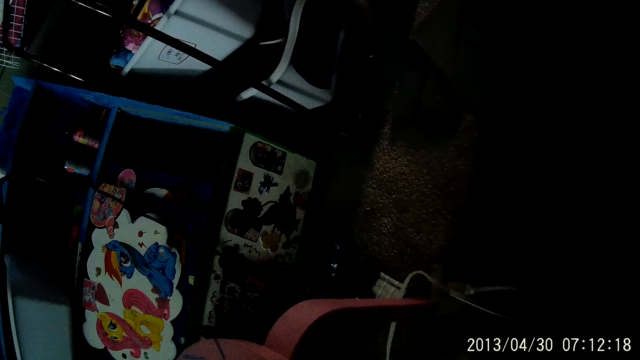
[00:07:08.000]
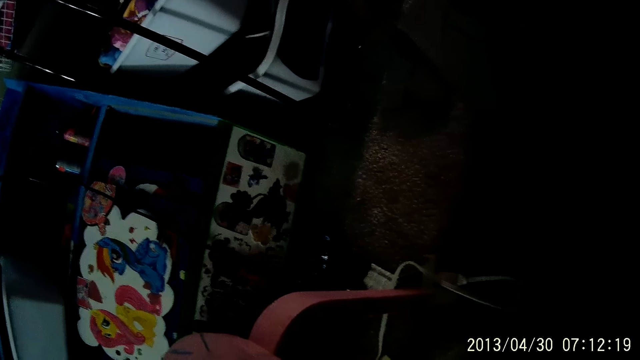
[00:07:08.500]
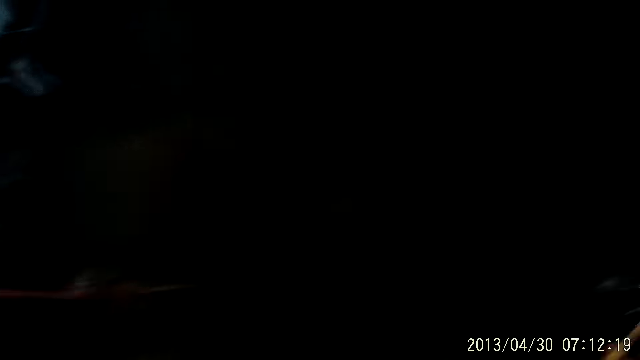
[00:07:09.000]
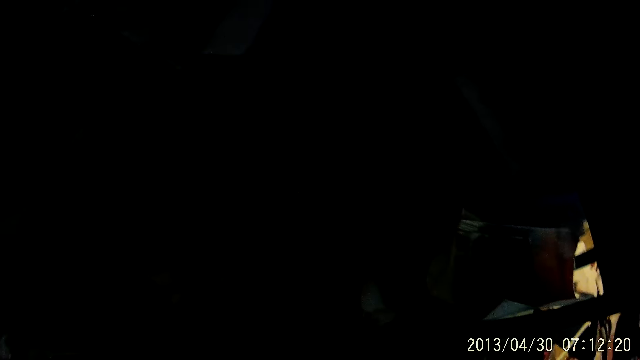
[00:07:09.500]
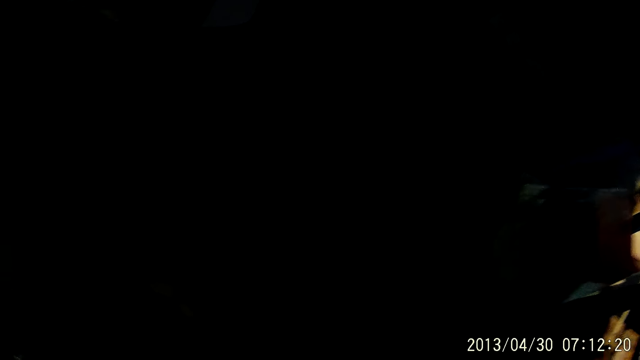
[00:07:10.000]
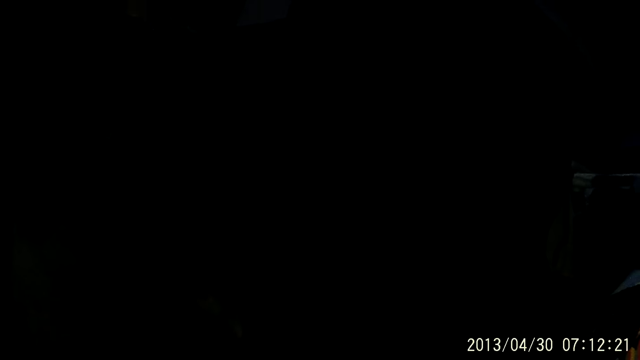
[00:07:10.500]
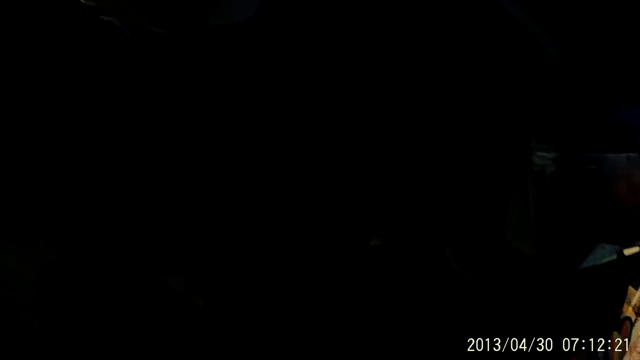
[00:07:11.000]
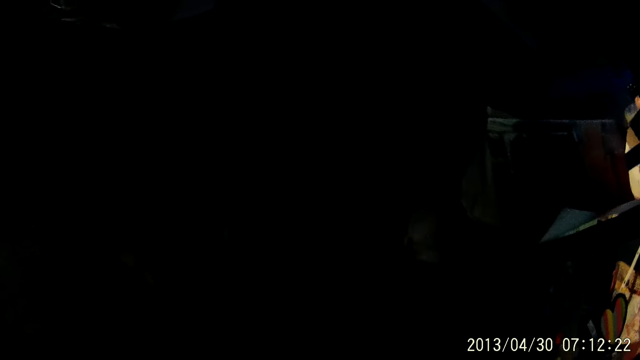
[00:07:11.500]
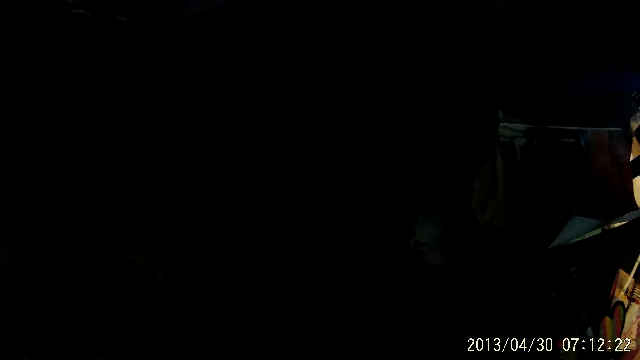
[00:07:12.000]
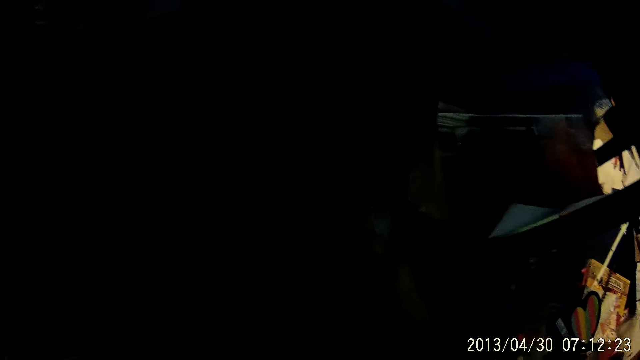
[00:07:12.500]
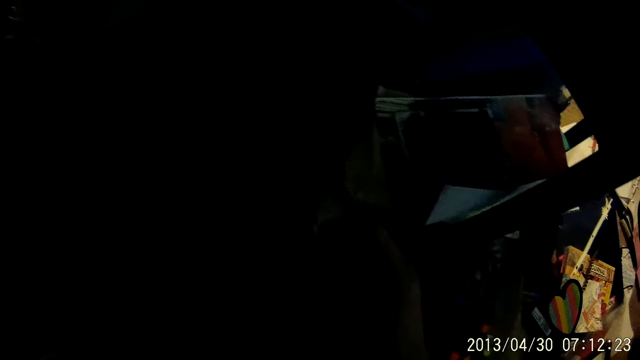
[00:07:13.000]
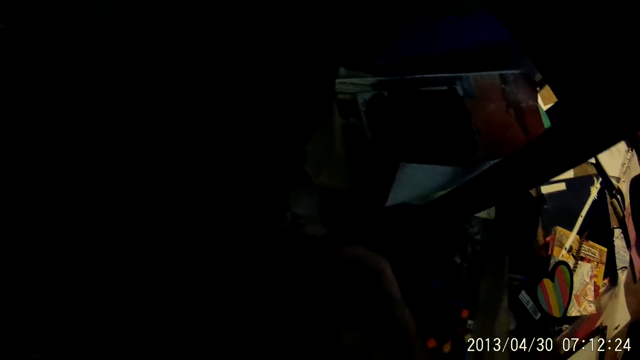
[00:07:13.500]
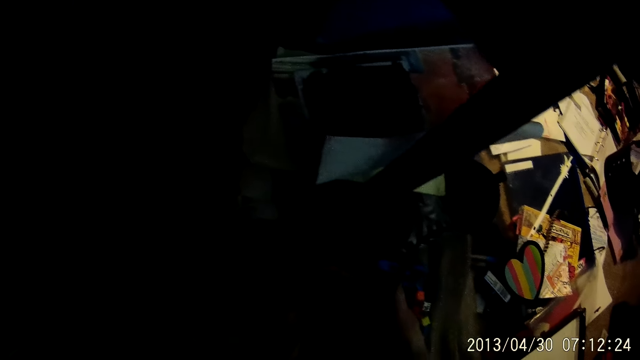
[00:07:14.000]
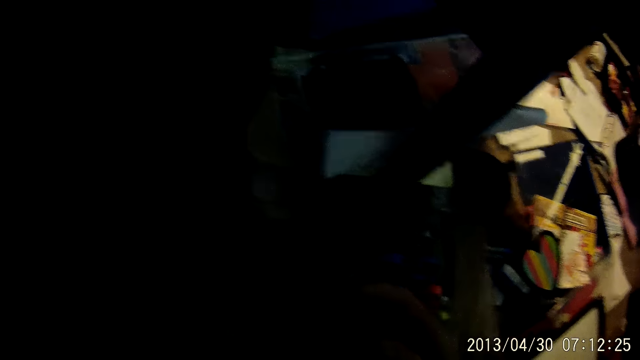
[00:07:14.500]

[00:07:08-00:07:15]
The camera wearer stares at something.

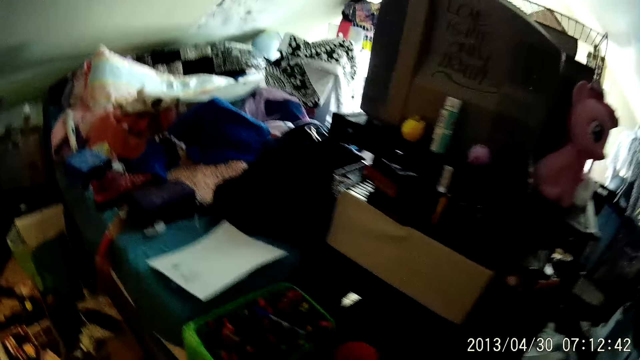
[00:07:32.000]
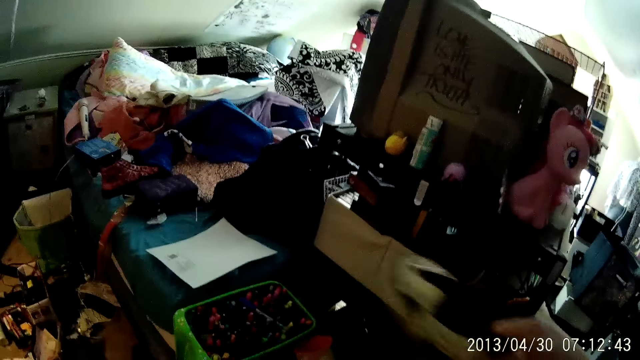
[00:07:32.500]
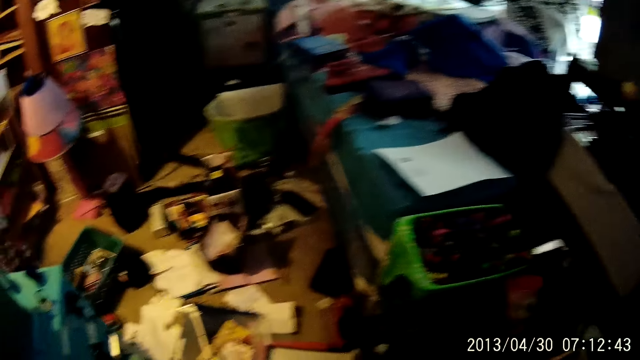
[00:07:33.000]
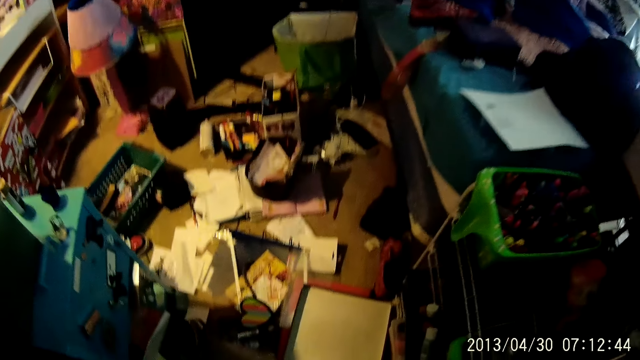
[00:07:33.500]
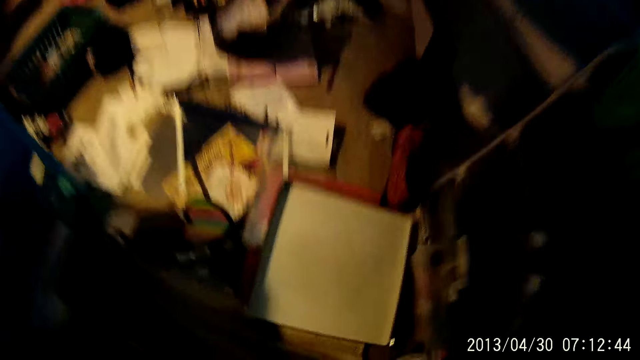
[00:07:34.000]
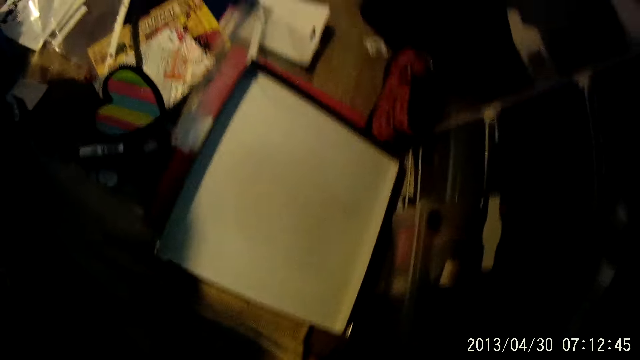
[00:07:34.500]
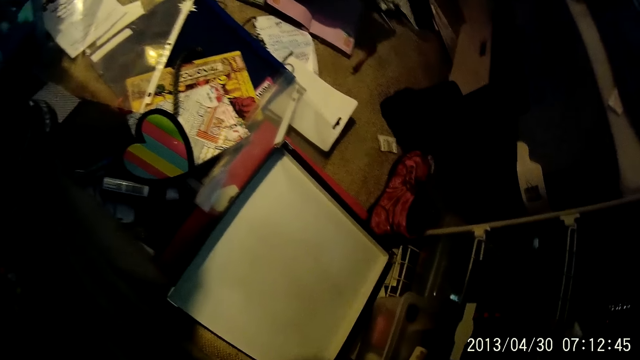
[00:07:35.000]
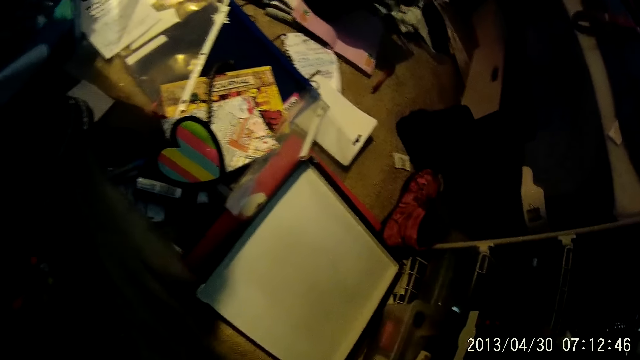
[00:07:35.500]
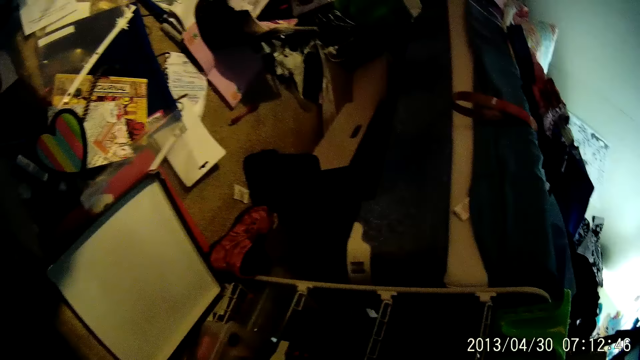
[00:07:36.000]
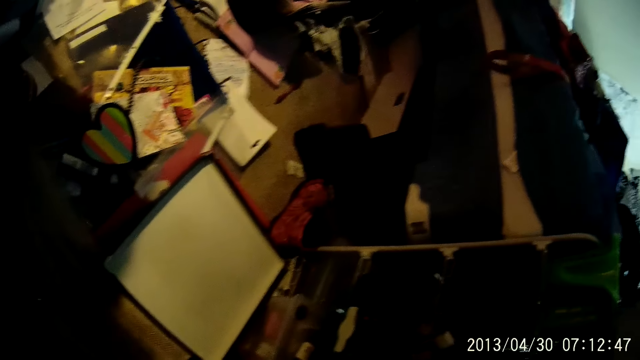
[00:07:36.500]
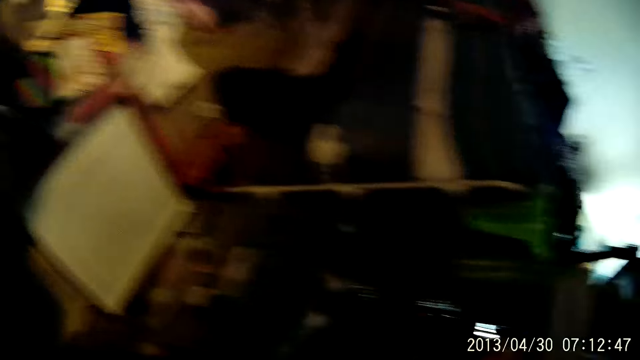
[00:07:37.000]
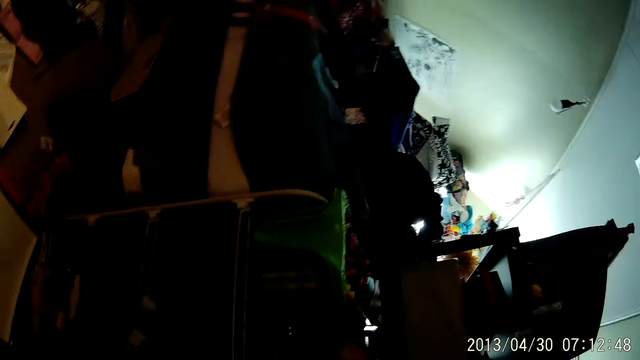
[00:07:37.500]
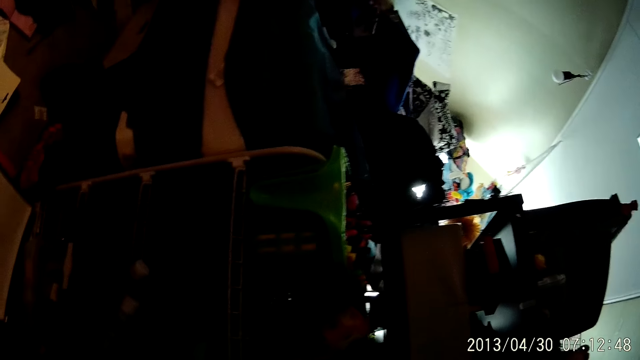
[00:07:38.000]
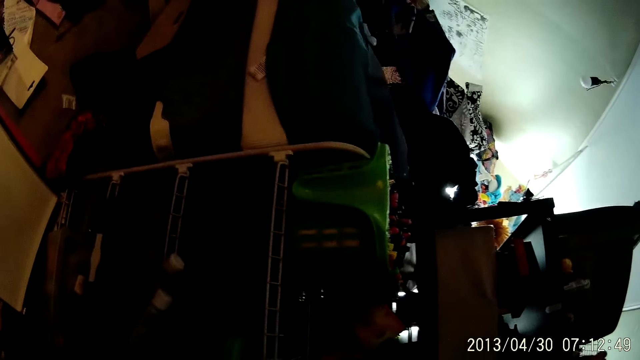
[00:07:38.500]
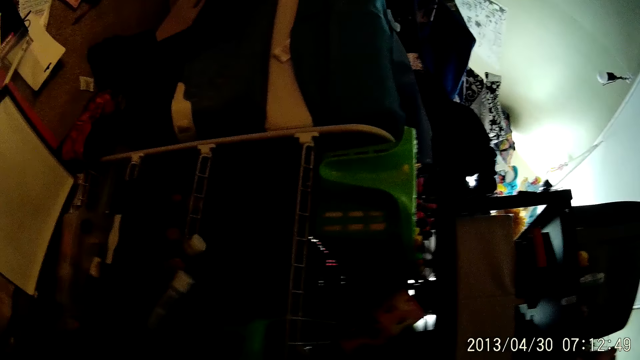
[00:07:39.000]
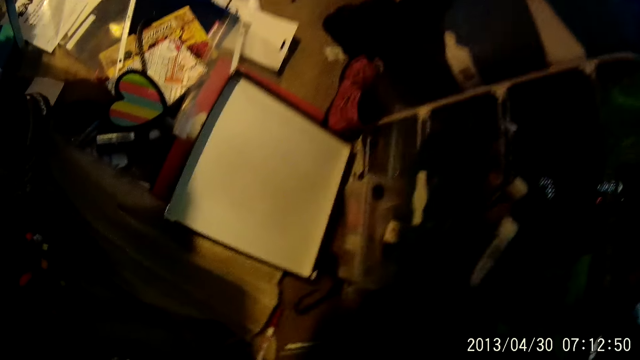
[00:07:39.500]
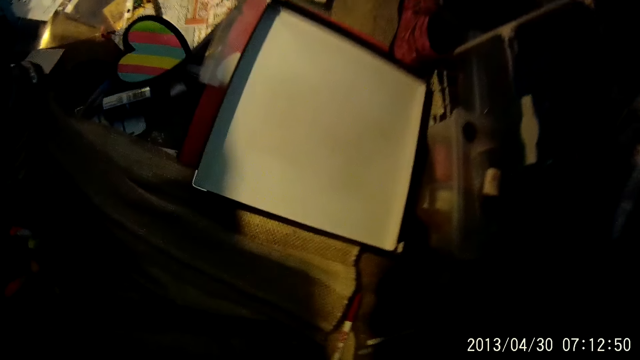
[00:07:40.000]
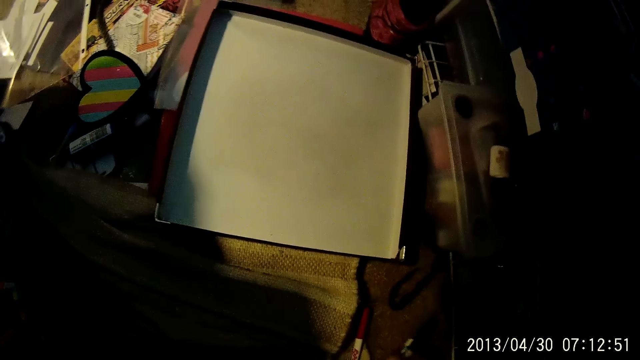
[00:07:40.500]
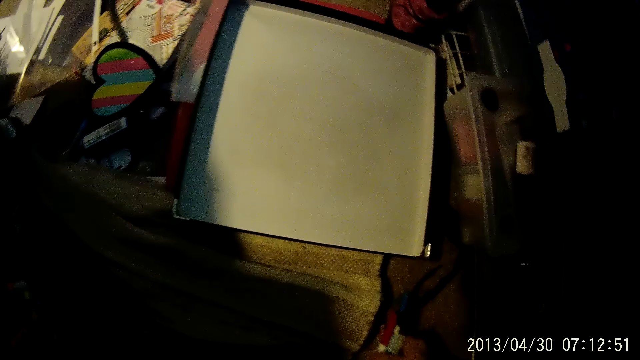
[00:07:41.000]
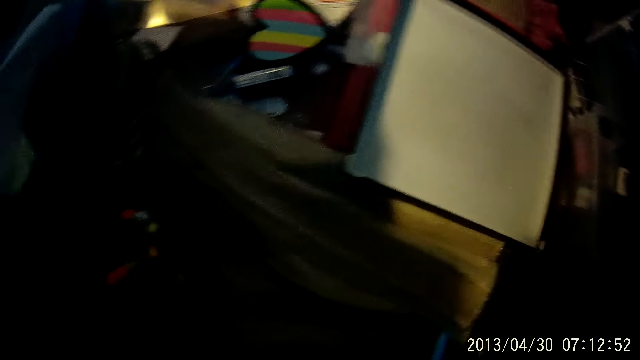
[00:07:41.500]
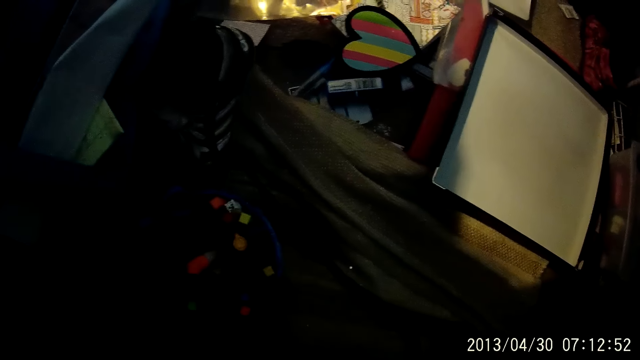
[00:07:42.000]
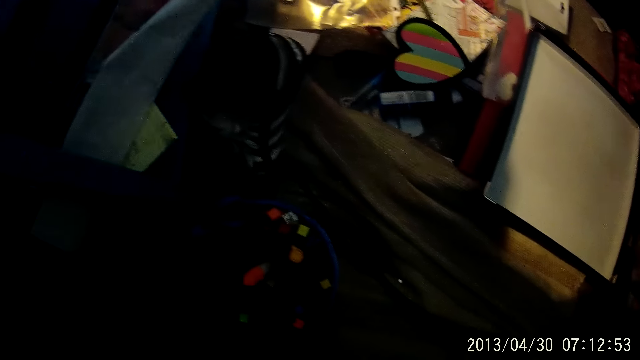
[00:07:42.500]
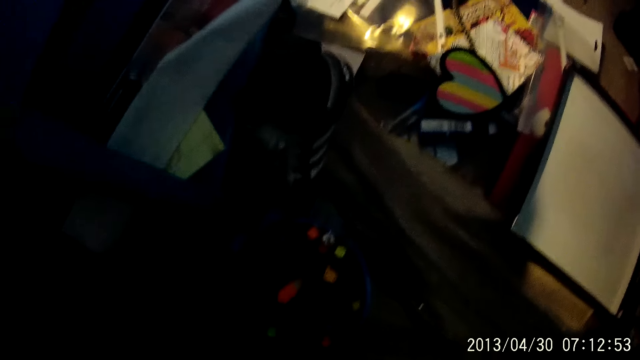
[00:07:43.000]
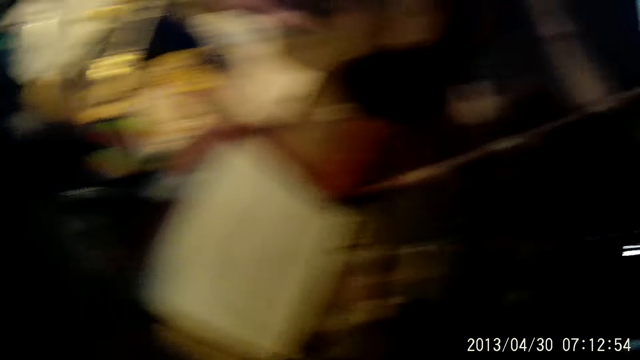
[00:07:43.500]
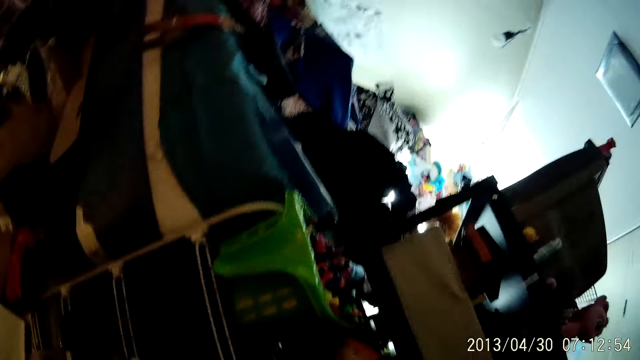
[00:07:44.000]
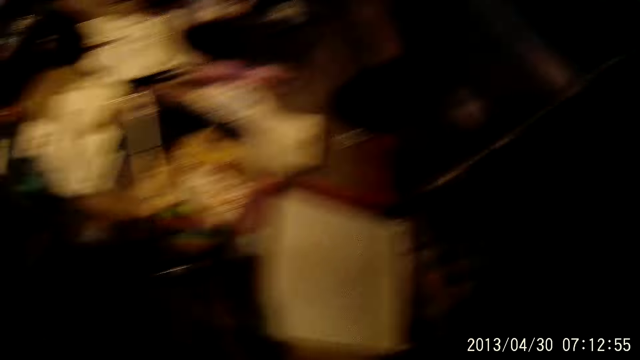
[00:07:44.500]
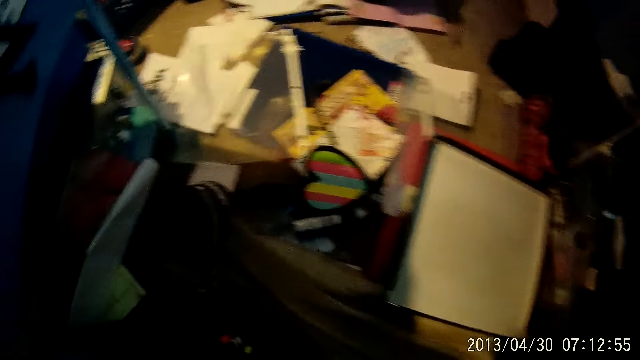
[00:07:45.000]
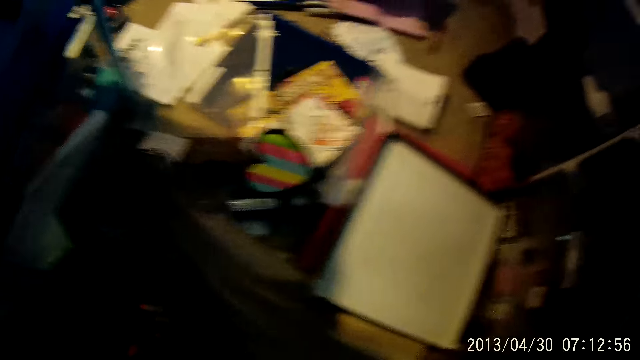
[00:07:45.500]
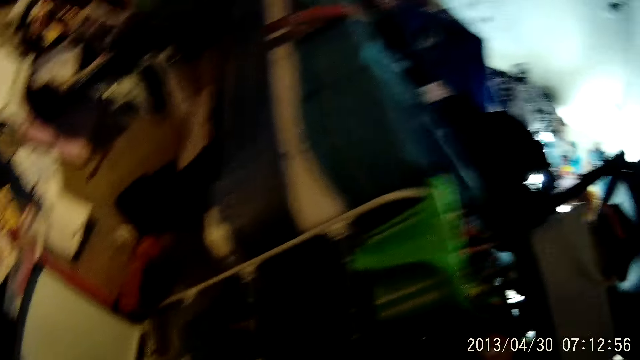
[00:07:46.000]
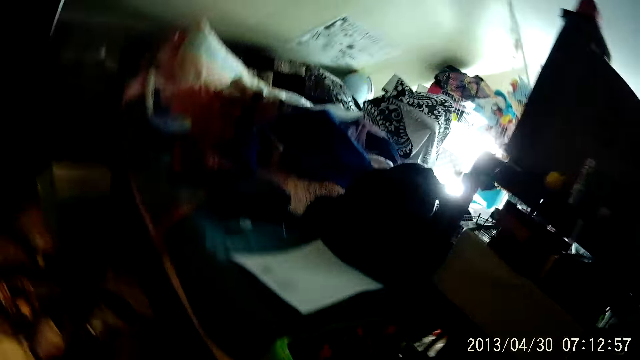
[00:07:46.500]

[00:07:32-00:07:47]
The camera wearer looks around. They pick up marker pens. They put the marker pens in the trash can. They look around.
